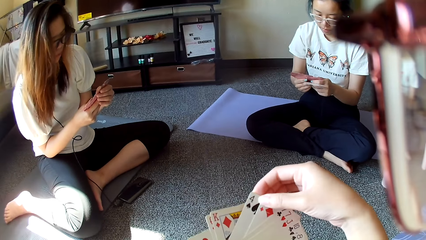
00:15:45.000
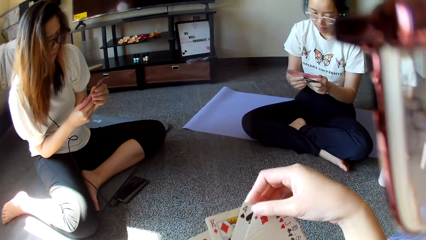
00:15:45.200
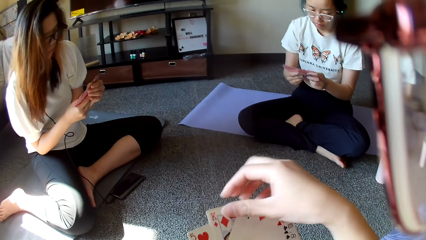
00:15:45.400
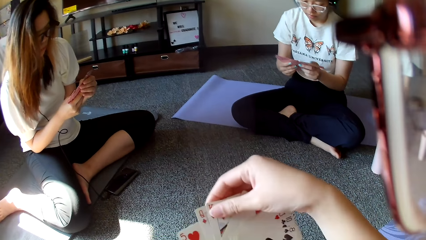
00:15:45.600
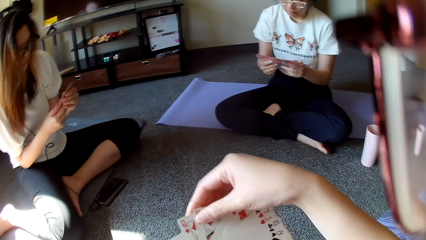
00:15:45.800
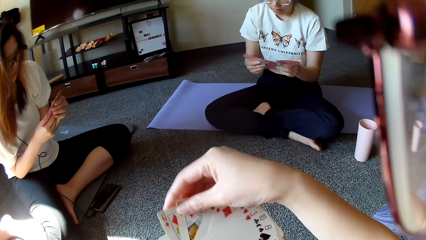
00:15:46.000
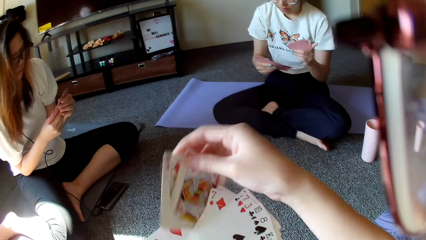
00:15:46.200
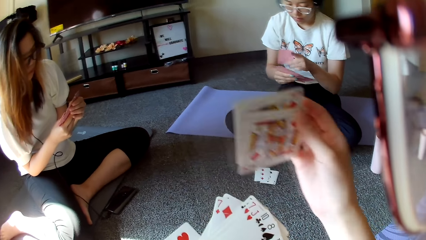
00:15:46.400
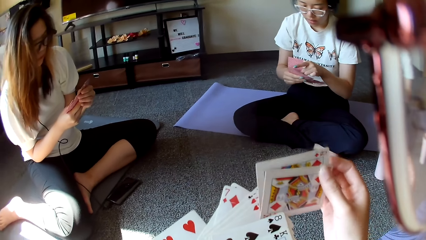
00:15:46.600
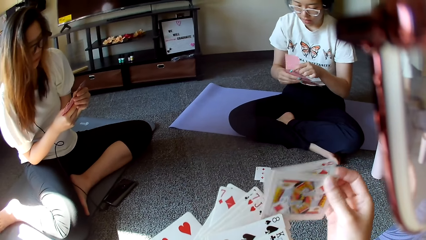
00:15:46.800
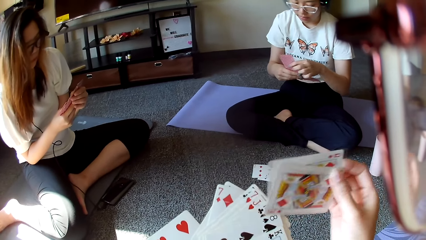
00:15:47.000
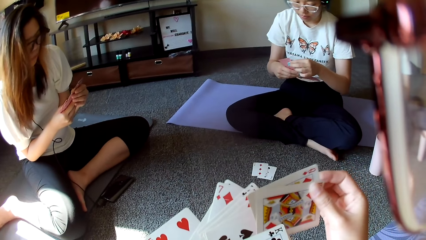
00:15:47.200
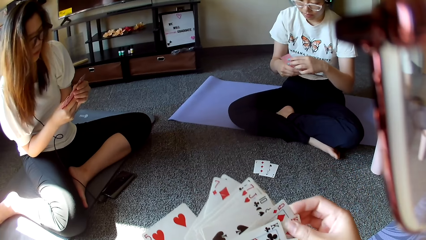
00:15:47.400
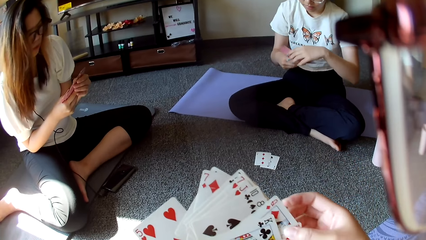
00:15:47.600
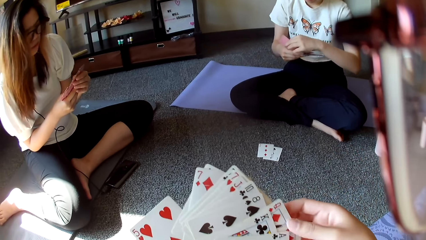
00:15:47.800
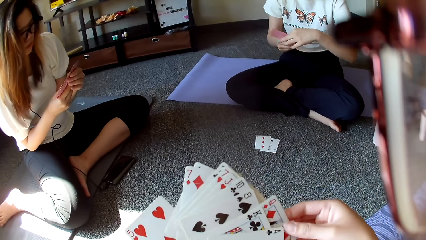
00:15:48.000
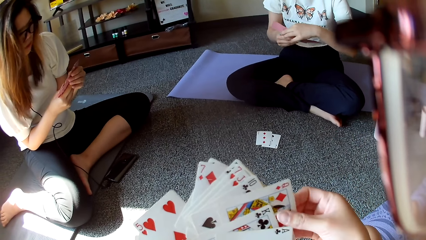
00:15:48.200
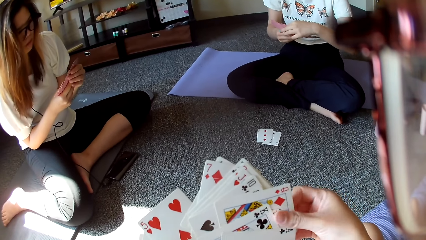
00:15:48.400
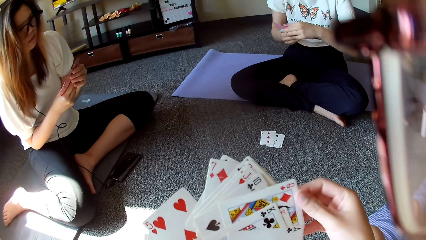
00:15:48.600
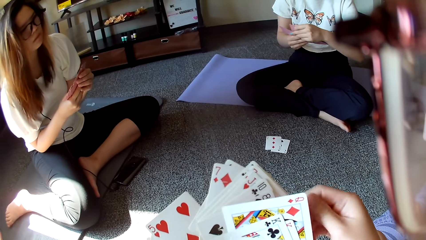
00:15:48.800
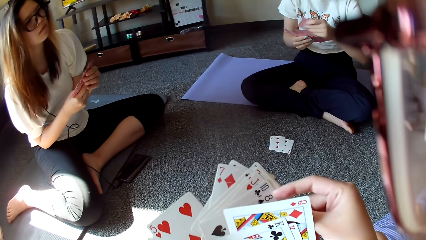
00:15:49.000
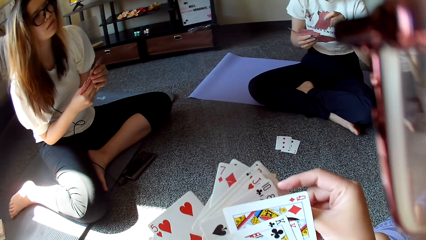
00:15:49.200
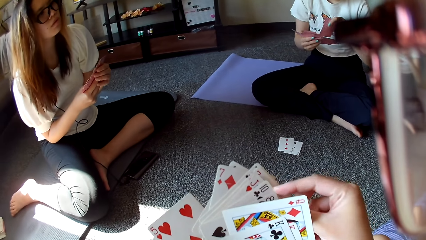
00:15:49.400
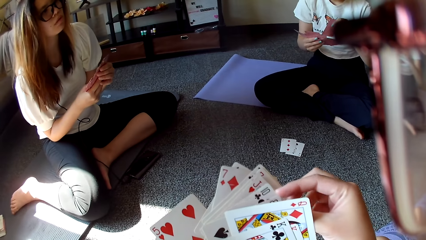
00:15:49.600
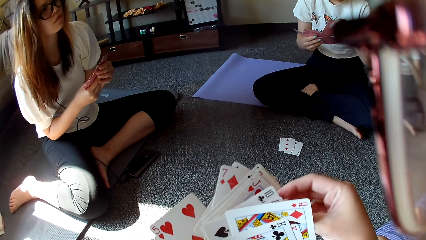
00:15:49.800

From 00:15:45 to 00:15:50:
The camera wearer arranges the cards.

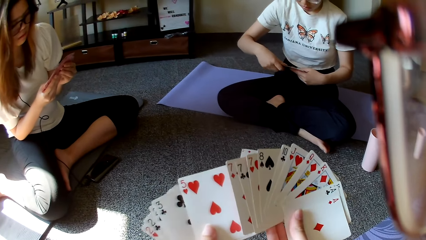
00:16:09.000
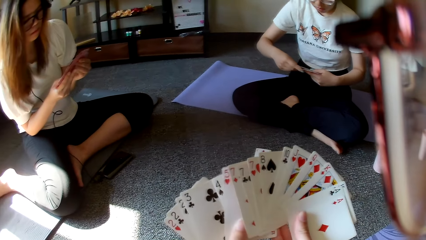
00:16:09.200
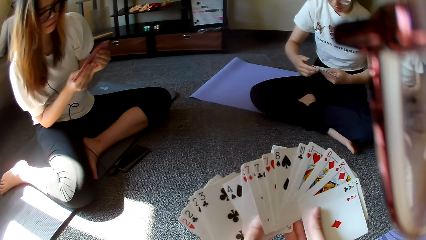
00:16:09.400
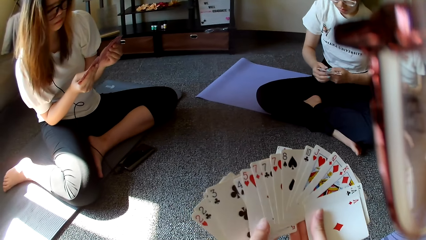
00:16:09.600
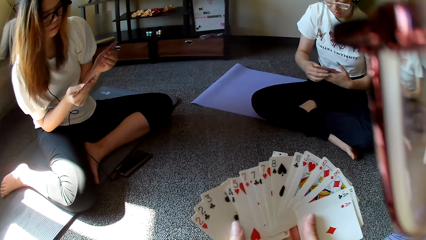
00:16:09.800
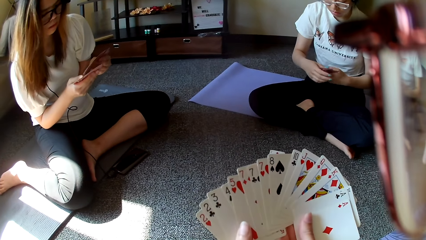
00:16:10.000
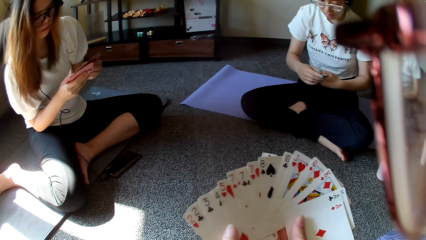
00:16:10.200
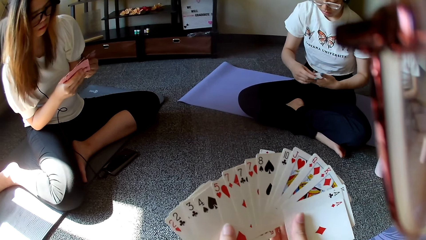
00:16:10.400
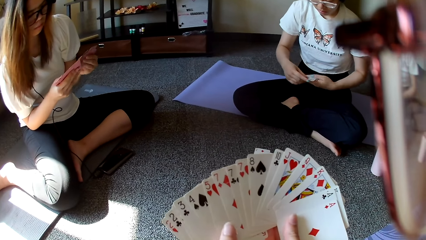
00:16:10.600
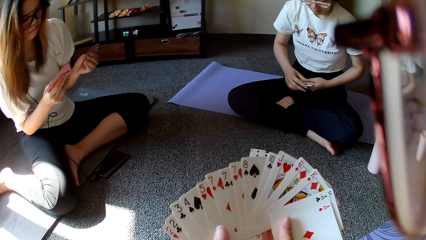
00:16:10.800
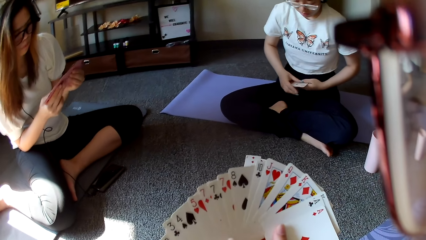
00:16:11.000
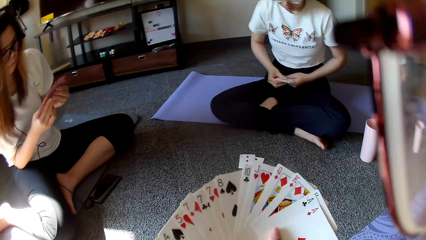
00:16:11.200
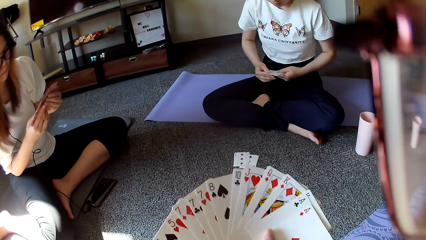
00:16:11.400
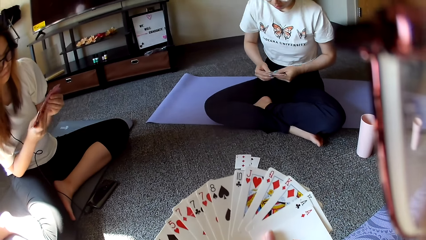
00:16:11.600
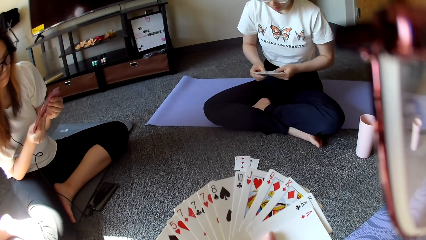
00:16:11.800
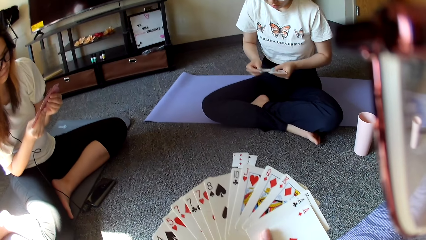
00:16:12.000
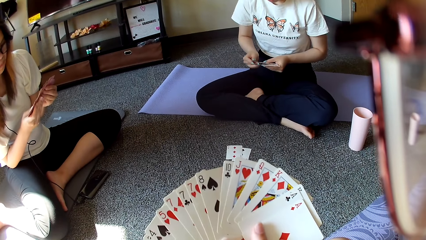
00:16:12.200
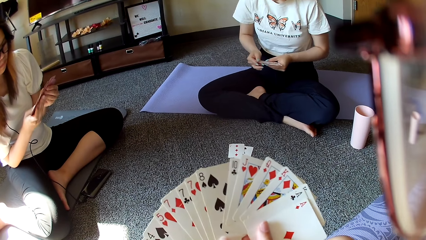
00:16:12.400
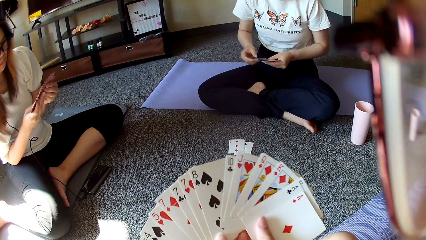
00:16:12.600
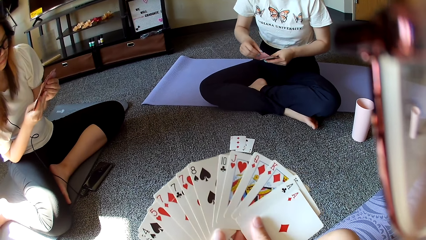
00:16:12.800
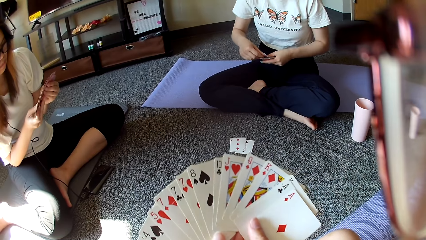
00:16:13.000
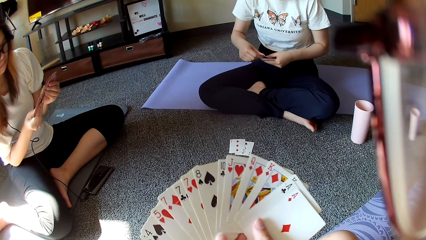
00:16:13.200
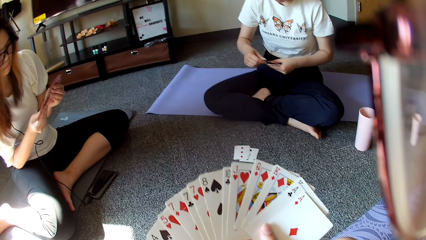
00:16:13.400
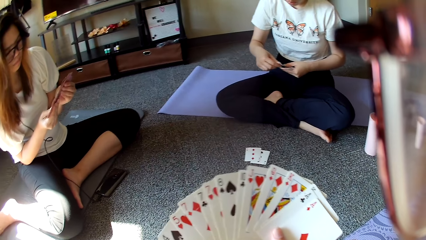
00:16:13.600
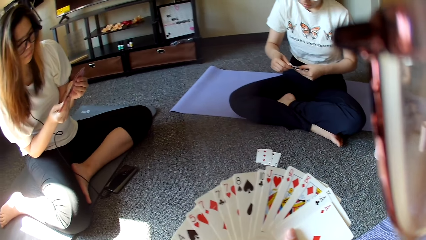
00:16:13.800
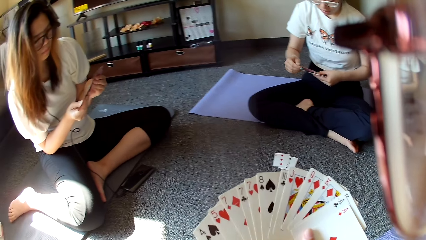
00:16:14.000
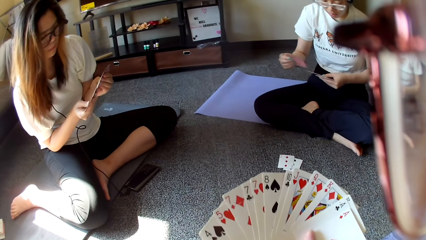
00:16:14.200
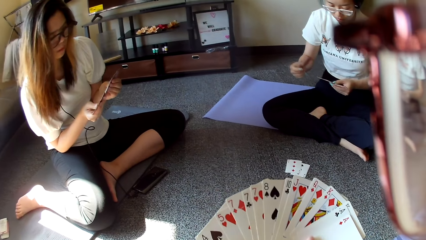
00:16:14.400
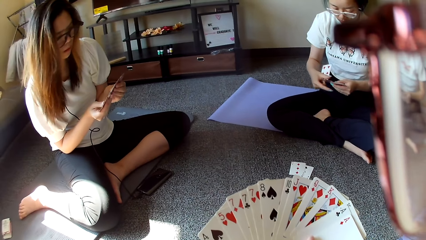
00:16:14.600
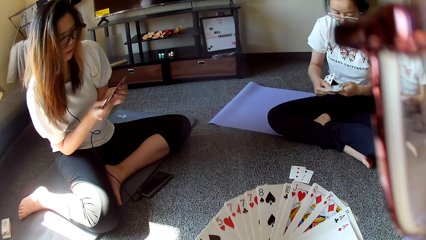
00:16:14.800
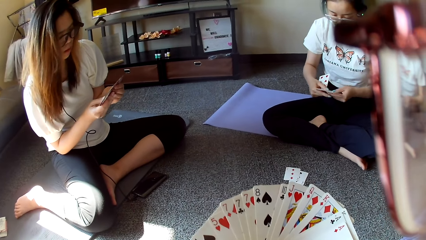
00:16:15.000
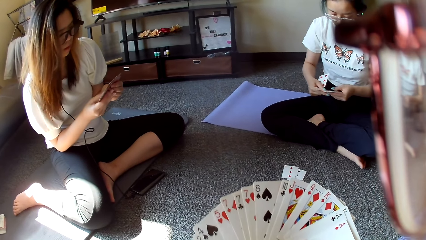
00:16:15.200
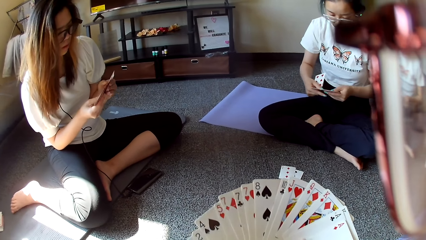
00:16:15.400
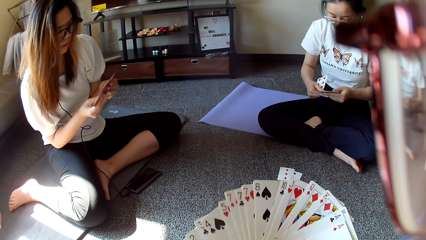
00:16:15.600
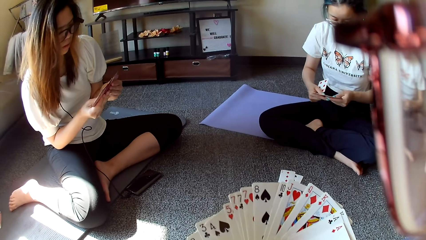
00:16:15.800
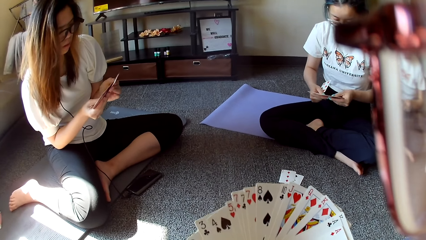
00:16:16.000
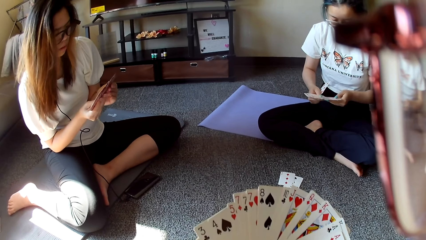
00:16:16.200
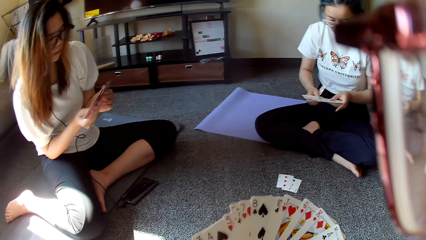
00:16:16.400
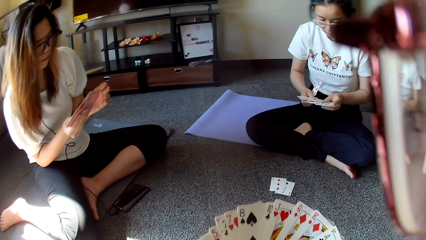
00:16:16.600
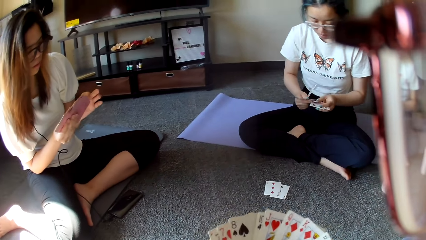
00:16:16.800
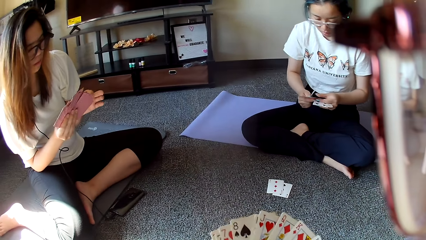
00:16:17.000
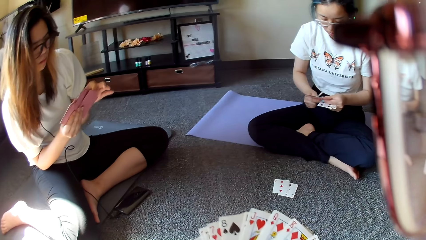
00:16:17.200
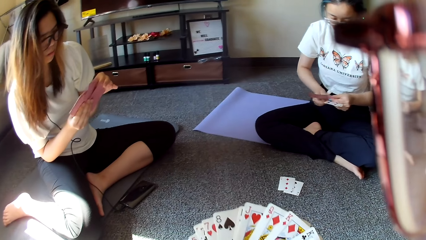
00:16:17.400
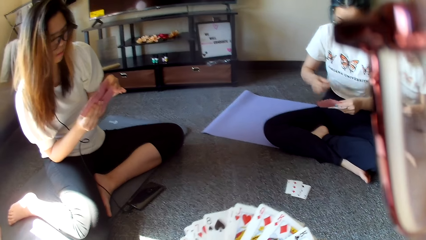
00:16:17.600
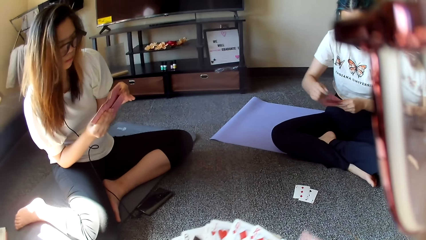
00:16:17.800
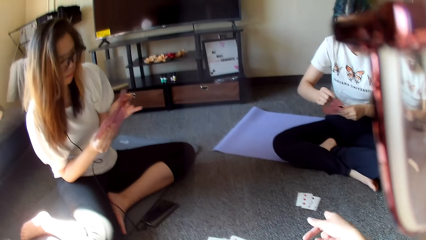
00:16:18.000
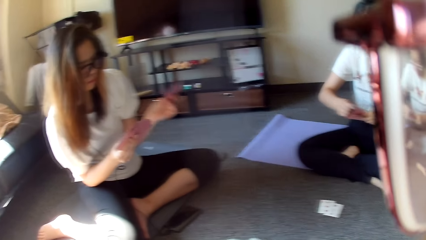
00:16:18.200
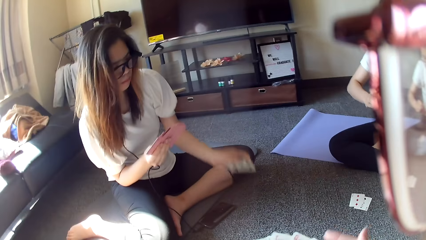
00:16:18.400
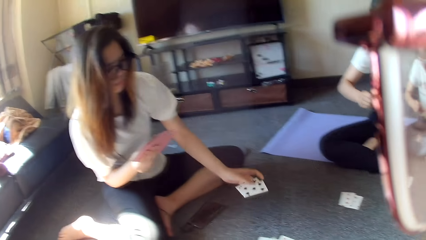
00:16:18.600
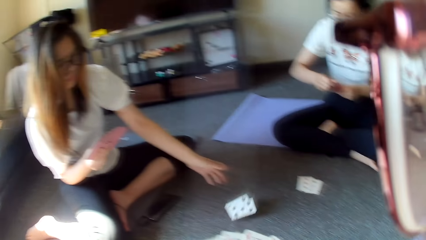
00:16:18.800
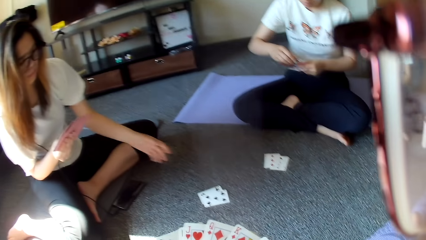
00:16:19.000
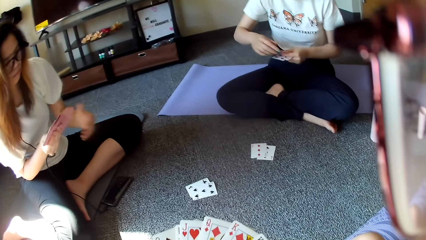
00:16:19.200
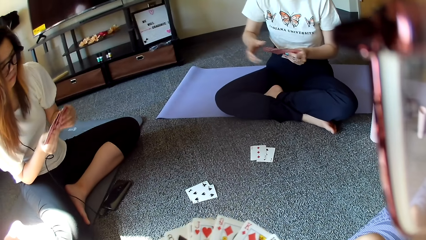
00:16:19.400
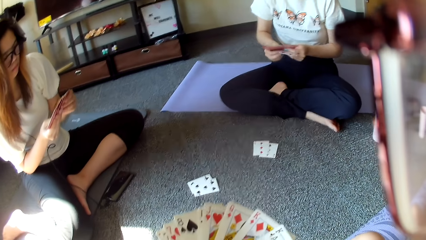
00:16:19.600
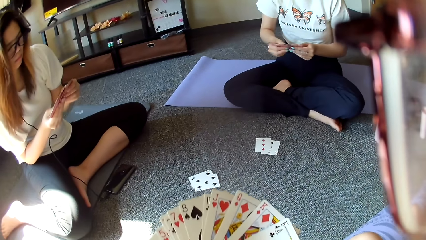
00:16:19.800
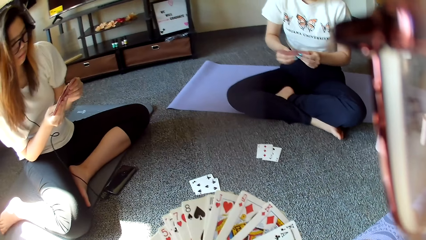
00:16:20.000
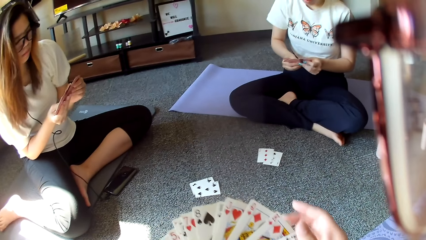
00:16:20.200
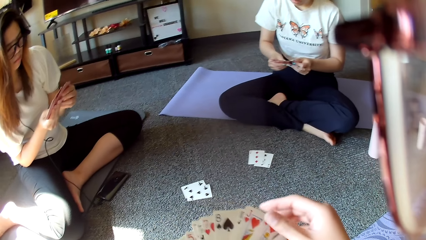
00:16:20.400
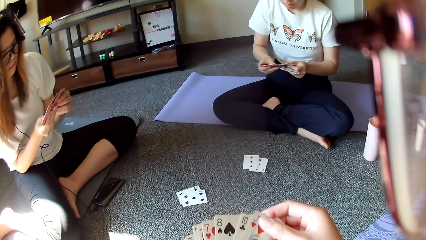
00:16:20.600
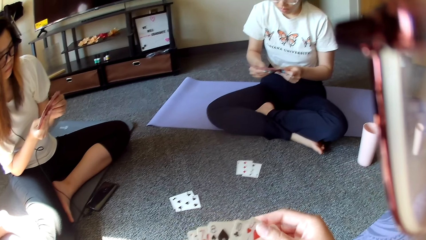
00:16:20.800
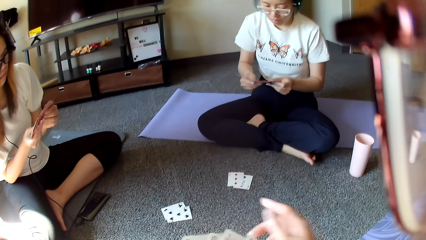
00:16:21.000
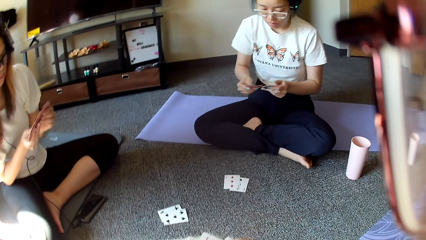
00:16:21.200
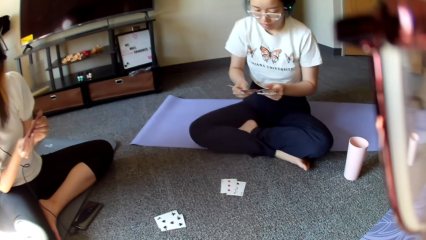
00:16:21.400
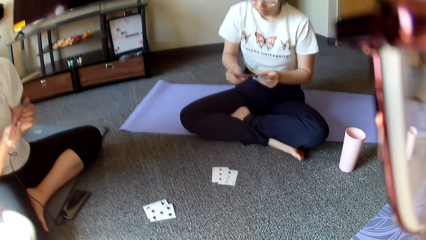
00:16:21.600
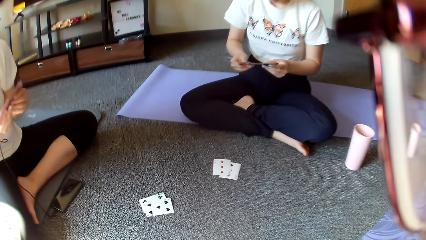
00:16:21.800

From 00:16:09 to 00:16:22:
A person shuffles cards. The person plays.
